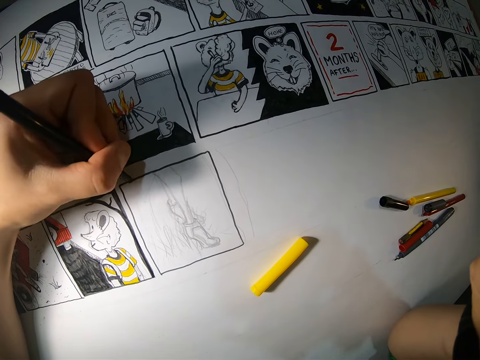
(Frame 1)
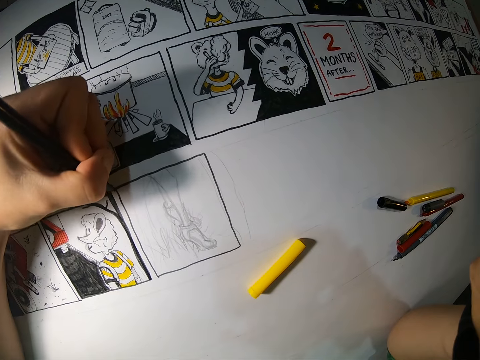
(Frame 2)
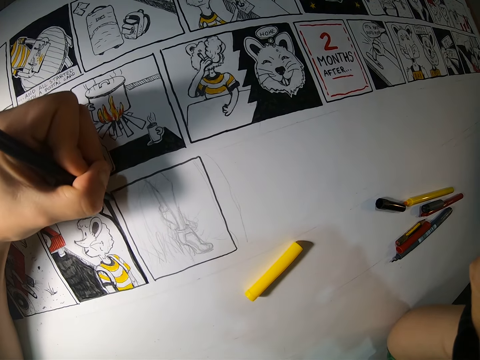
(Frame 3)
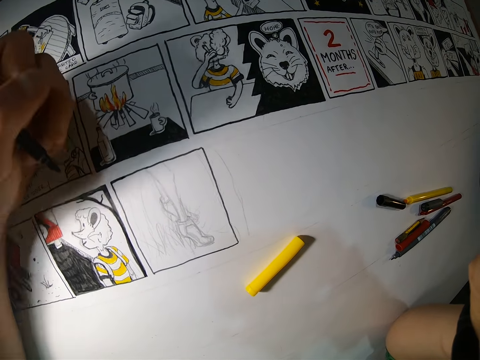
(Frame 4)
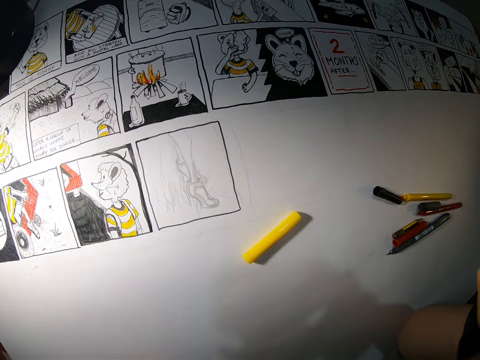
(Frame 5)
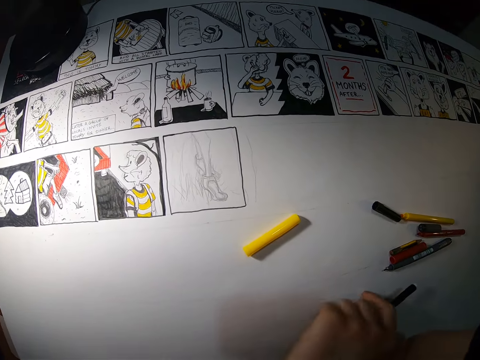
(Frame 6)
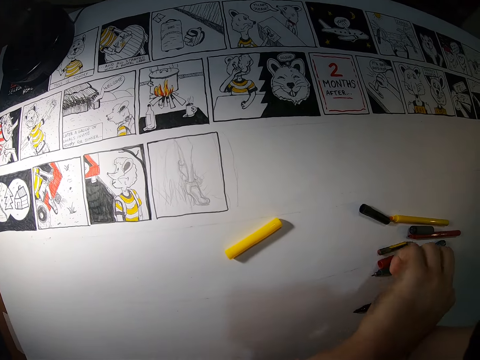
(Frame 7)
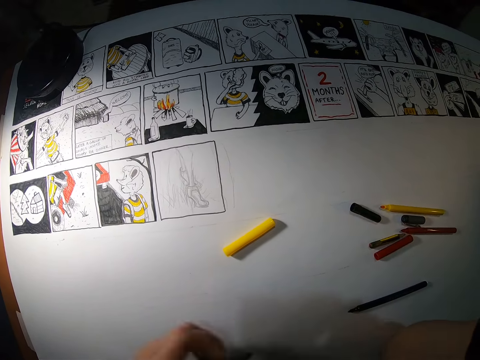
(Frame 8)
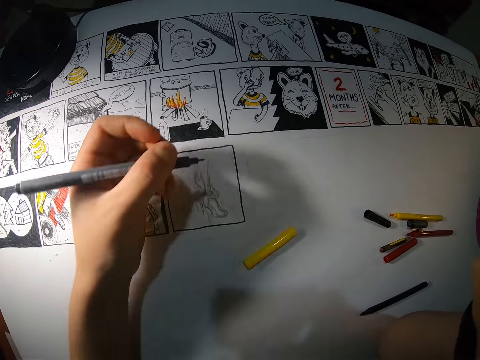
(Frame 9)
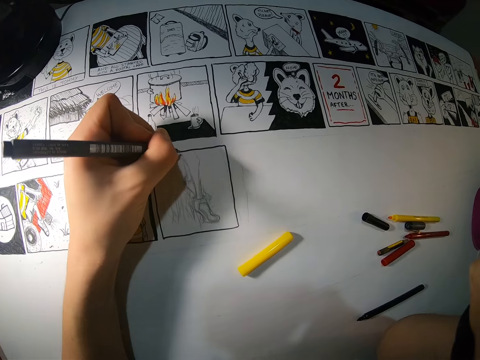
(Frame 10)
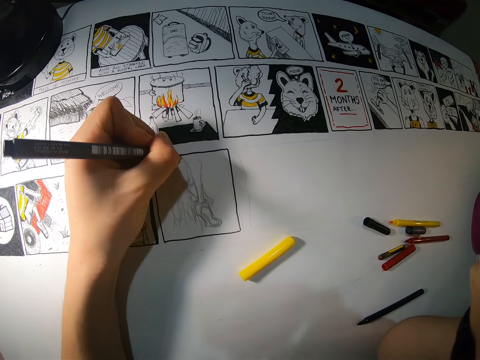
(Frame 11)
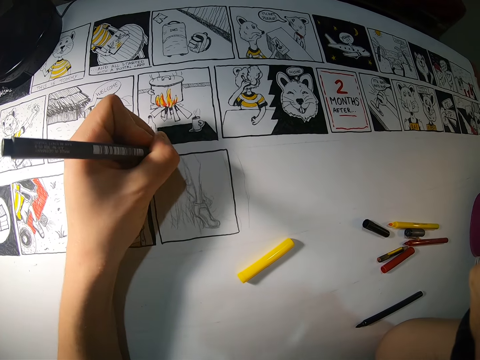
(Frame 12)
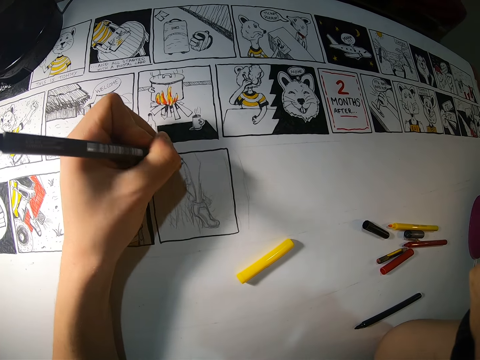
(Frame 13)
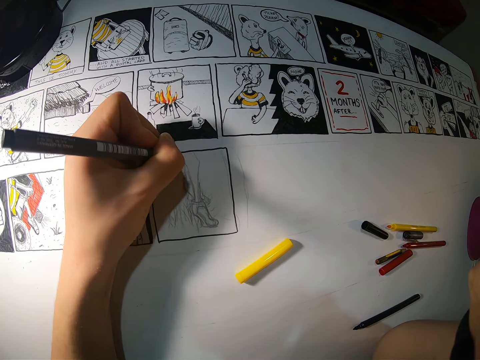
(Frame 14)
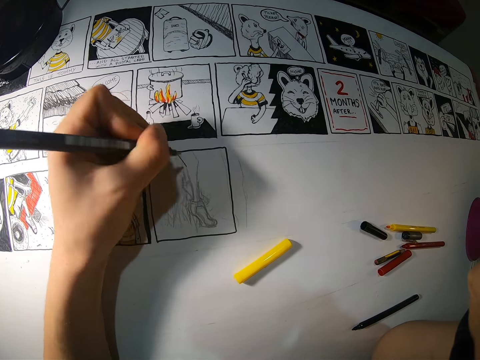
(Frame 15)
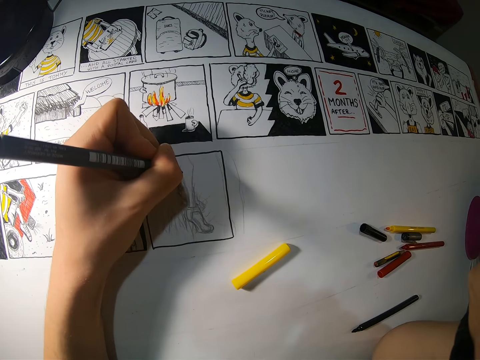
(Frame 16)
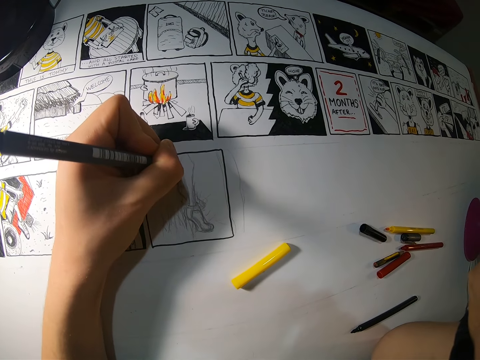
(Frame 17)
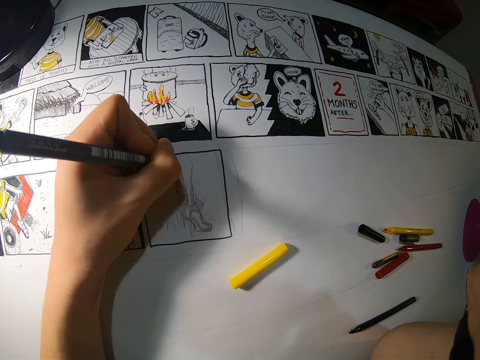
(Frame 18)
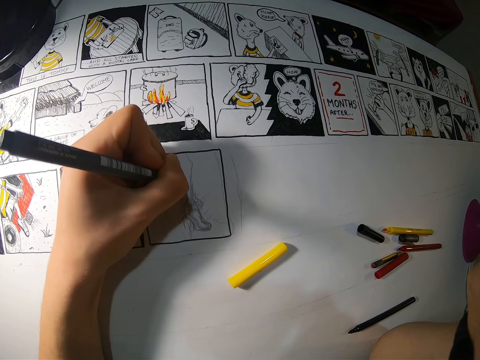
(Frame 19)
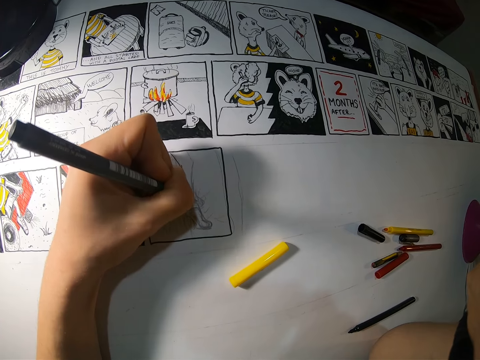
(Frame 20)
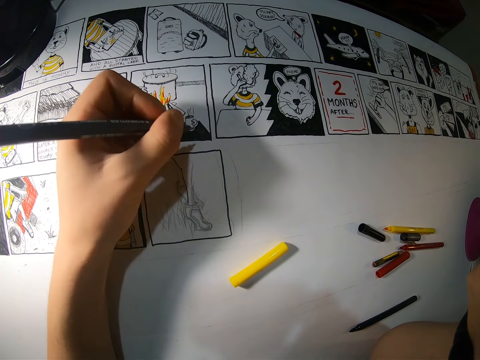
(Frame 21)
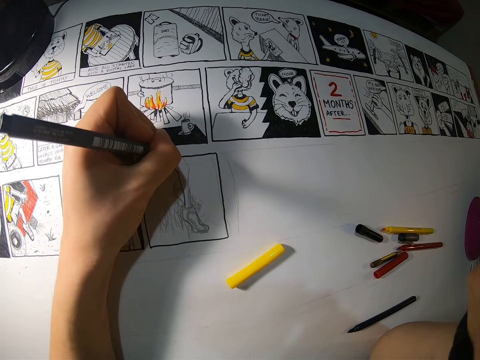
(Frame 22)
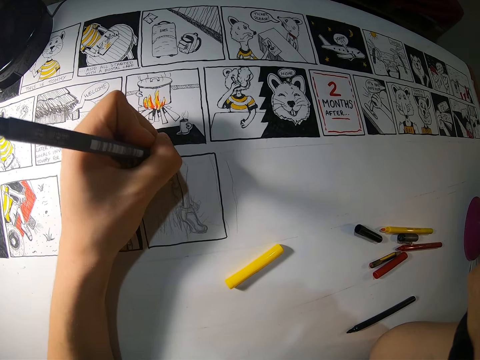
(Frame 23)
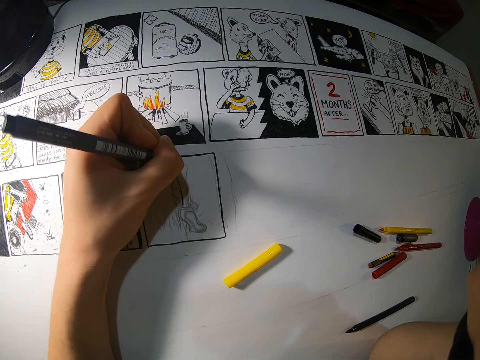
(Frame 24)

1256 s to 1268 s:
The camera wearer drops the black pen on the table with his left hand. He picks up the pen from the table with his left hand. He draws on the paper on the table with the pen in his left hand.

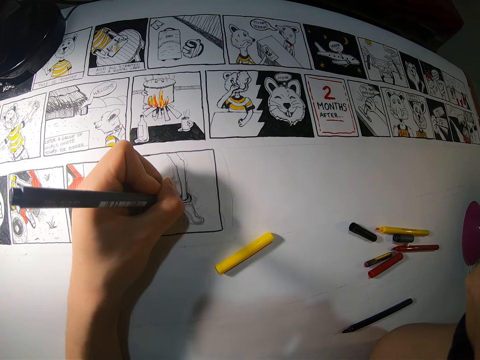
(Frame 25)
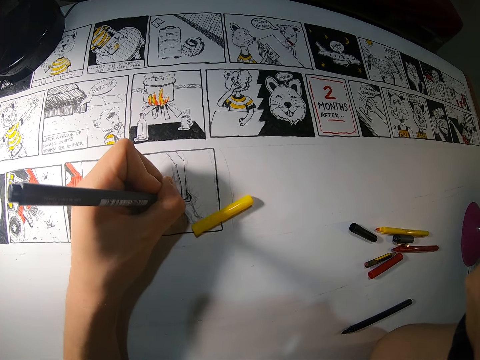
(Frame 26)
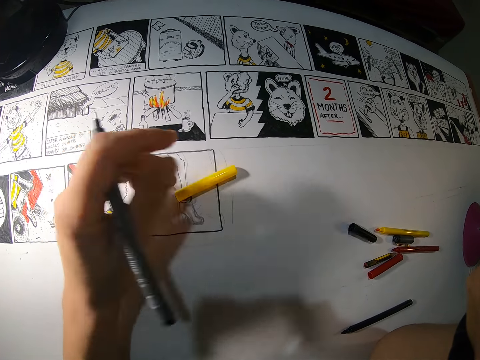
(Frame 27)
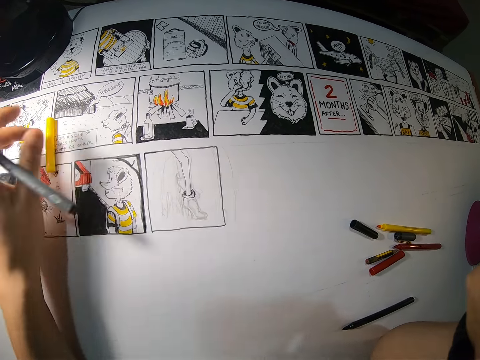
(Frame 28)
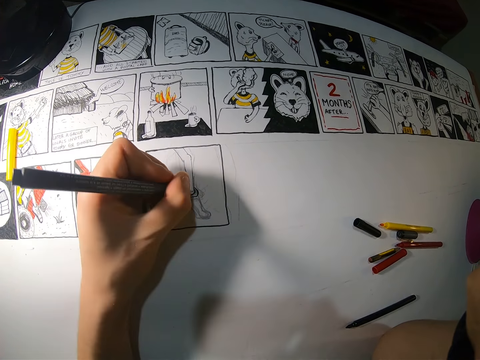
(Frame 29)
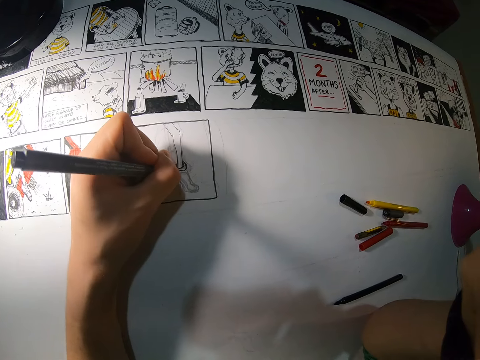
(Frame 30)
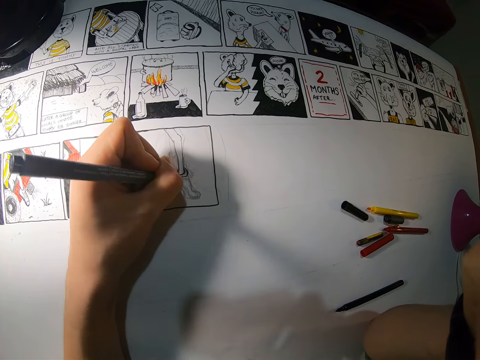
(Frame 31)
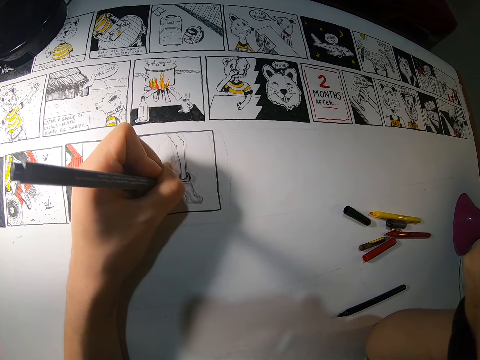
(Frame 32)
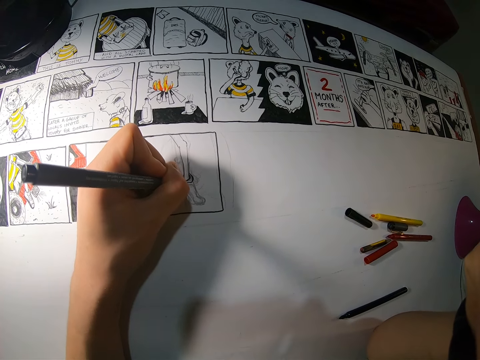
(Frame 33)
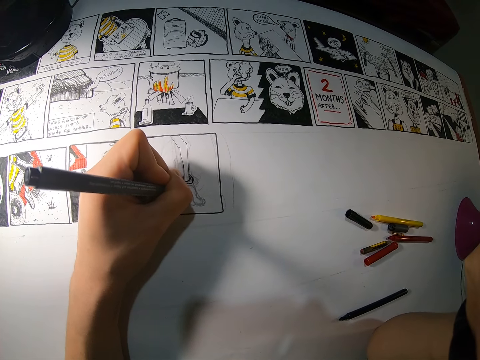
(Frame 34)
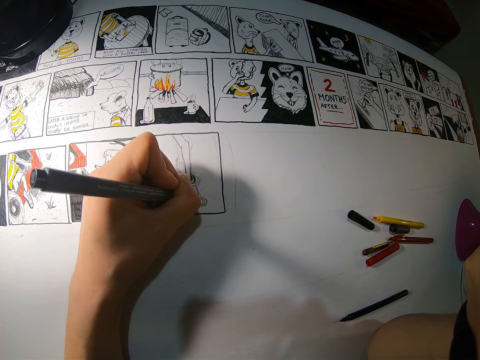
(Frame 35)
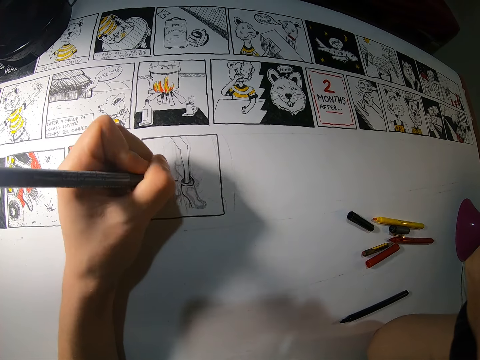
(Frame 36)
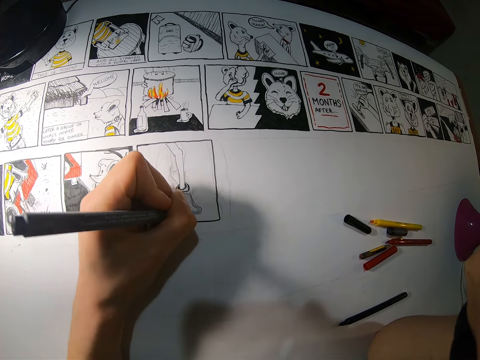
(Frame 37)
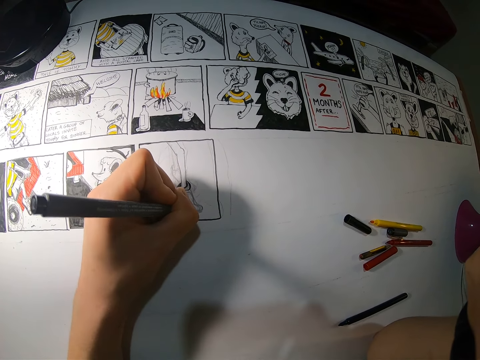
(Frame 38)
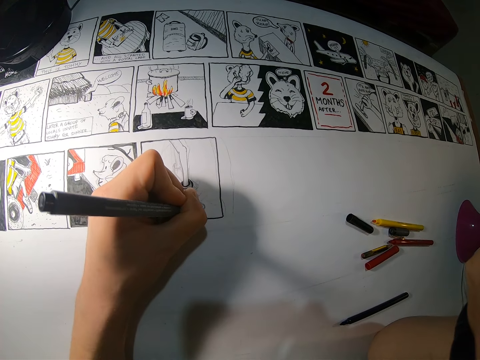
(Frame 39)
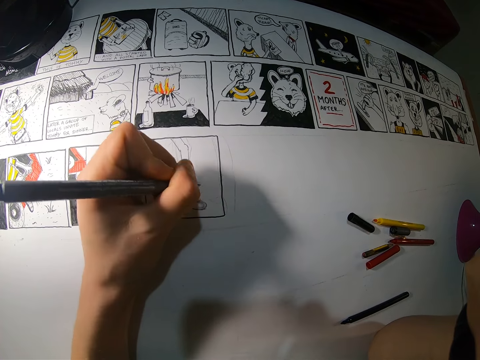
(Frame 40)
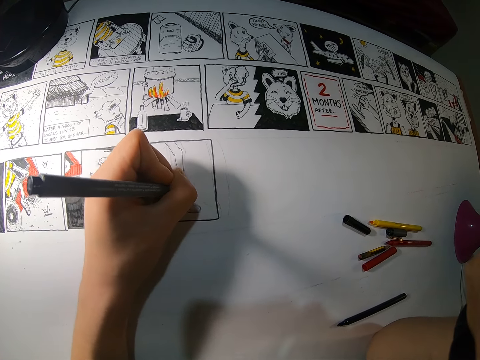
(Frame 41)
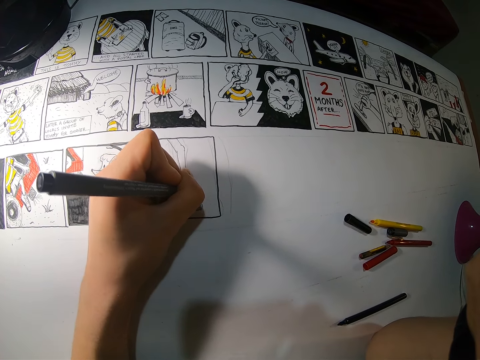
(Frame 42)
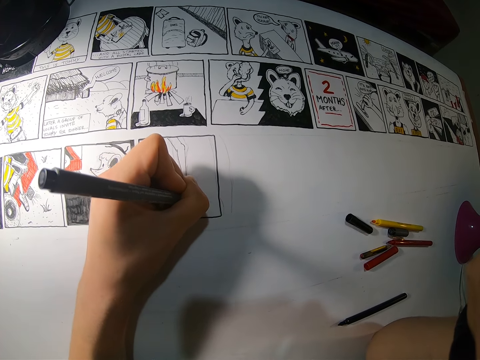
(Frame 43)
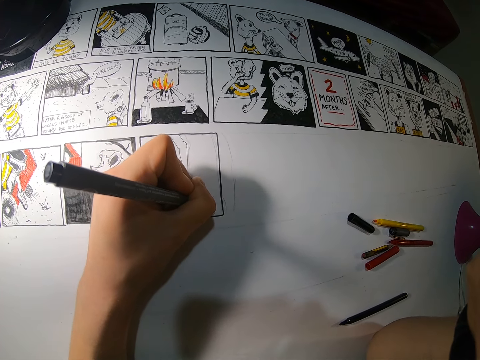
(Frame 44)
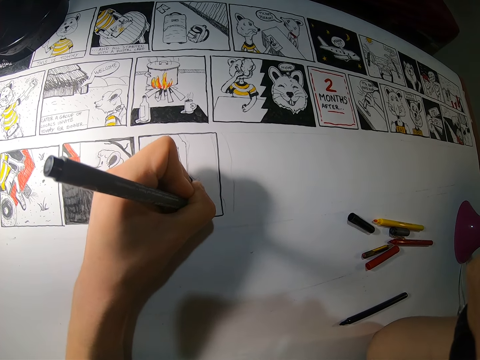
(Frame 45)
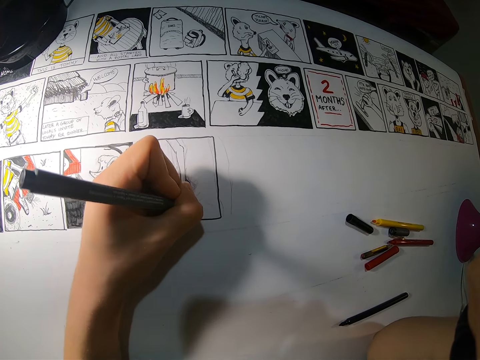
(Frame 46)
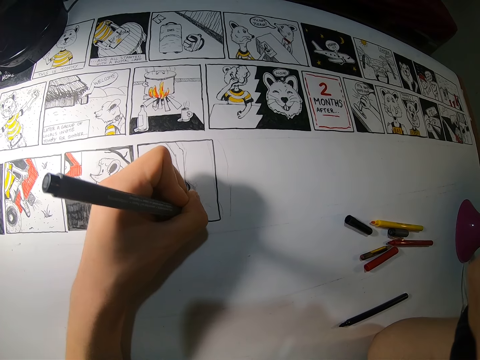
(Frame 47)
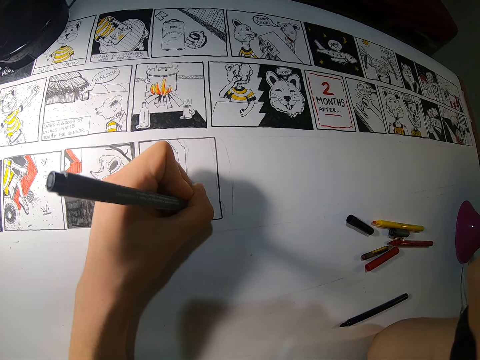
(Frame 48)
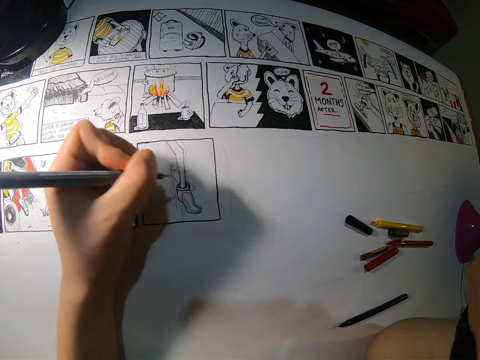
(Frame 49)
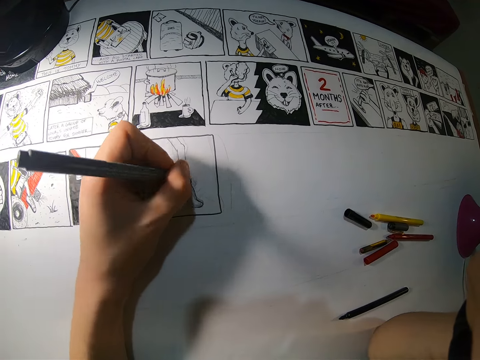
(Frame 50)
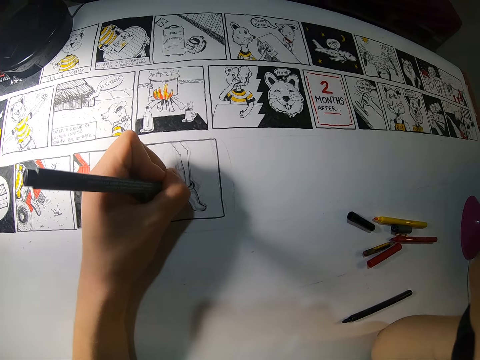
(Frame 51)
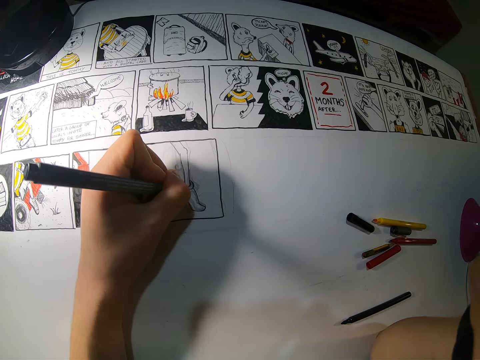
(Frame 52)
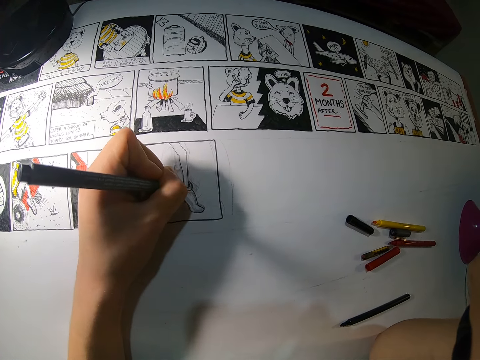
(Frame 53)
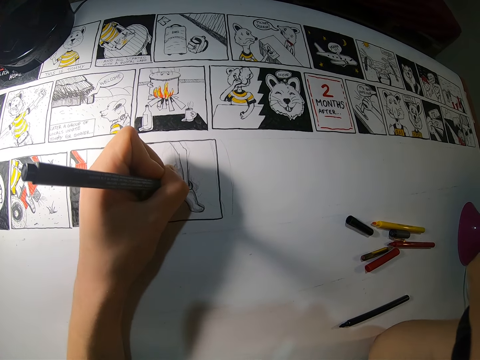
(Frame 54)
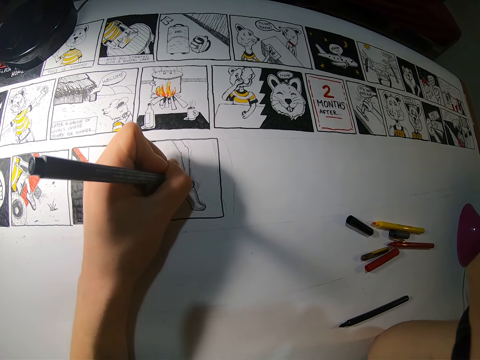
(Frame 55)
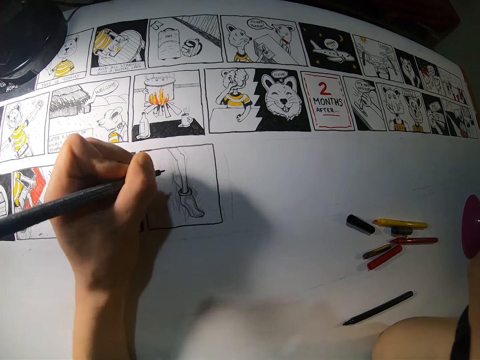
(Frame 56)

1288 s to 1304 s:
The camera wearer moves a yellow cover aside on the table with his left hand. He draws on the paper on the table with the pen in his left hand.
